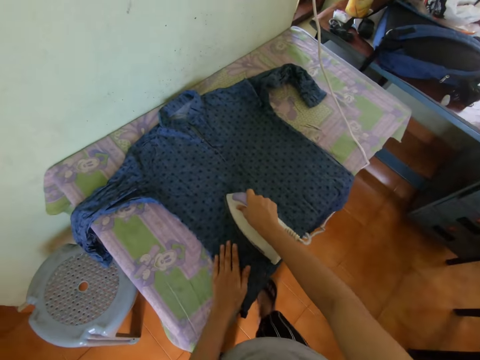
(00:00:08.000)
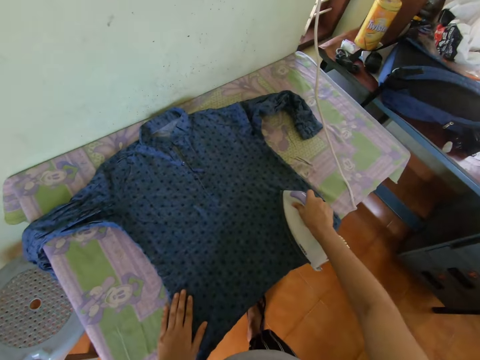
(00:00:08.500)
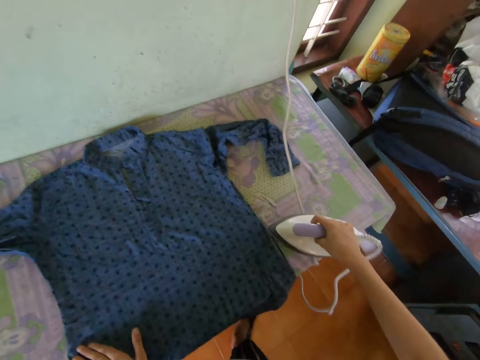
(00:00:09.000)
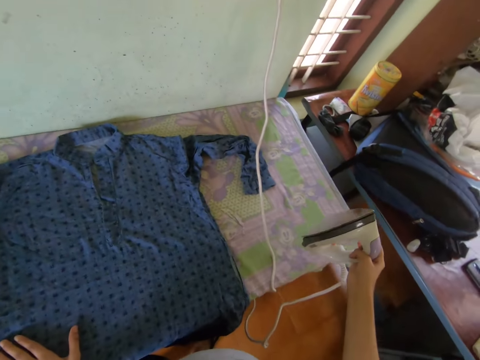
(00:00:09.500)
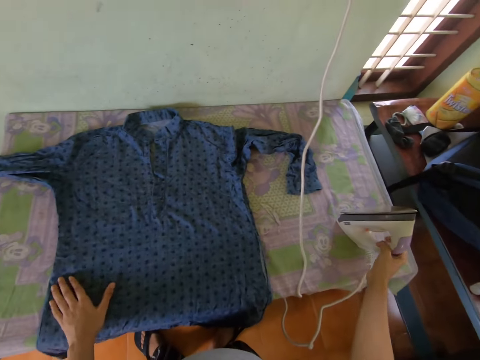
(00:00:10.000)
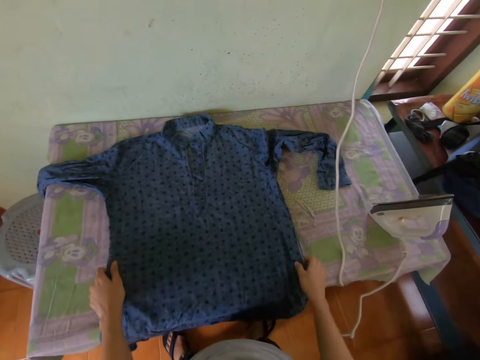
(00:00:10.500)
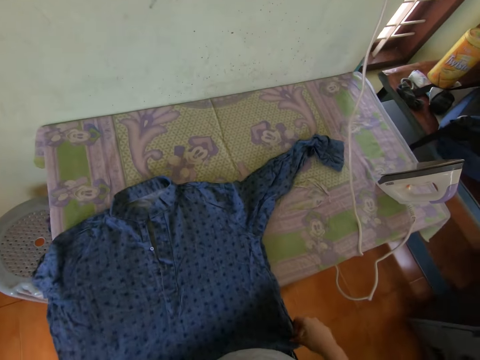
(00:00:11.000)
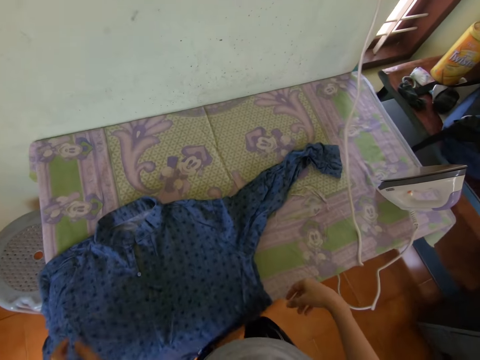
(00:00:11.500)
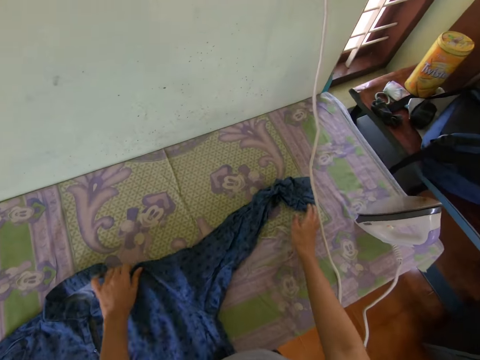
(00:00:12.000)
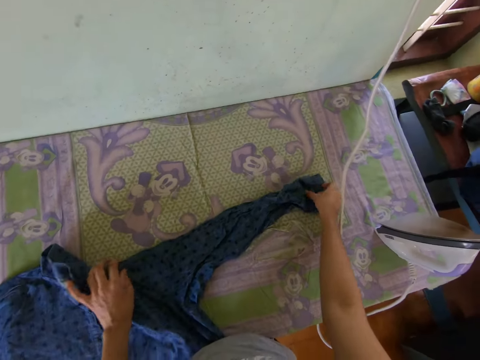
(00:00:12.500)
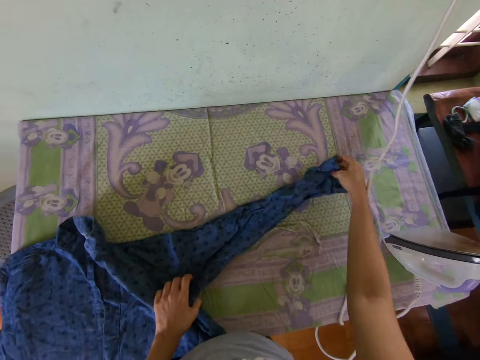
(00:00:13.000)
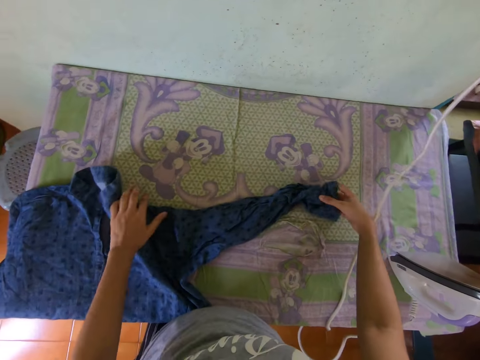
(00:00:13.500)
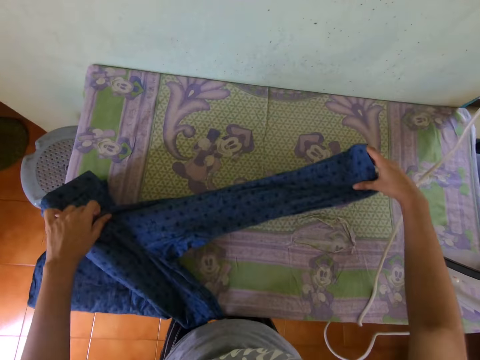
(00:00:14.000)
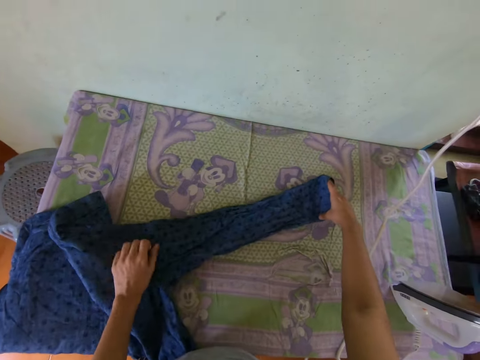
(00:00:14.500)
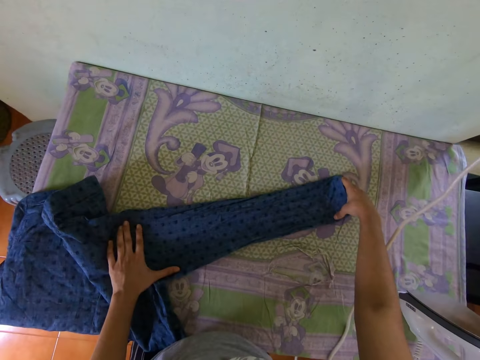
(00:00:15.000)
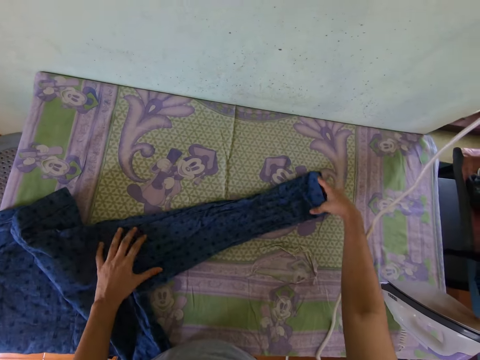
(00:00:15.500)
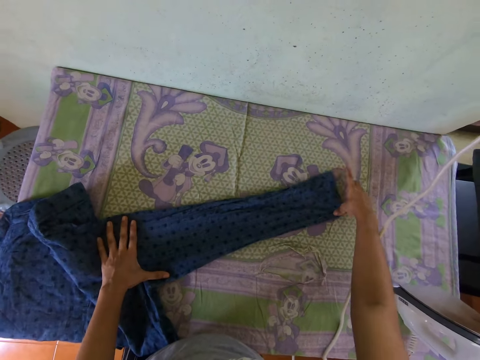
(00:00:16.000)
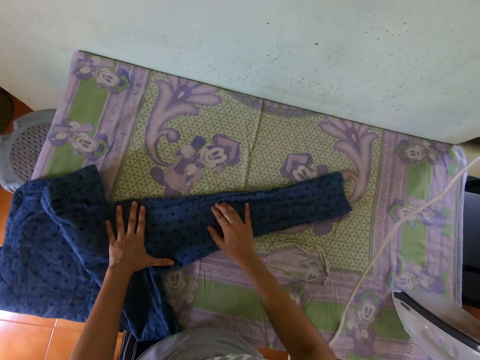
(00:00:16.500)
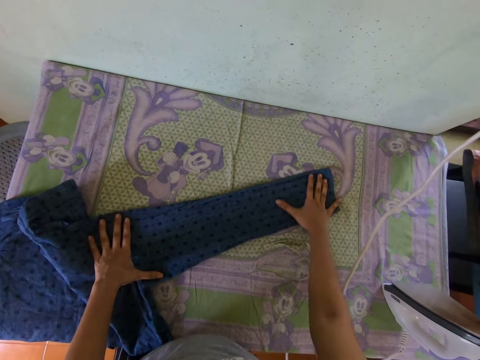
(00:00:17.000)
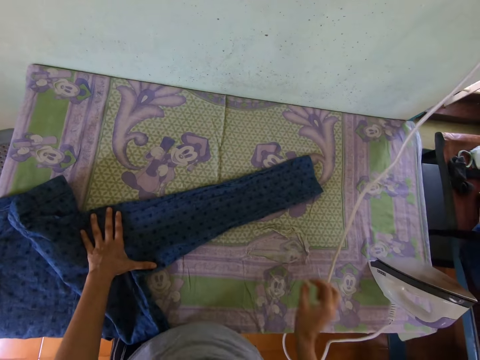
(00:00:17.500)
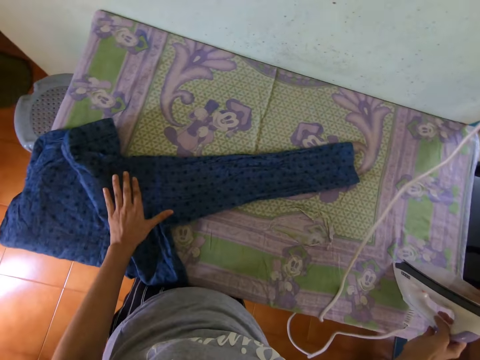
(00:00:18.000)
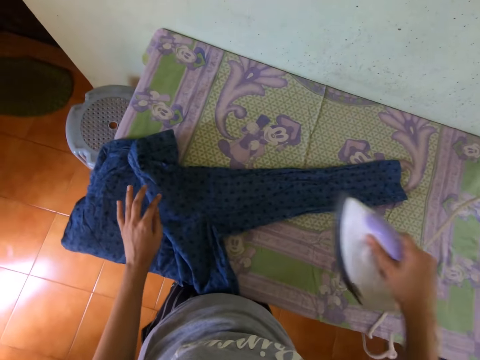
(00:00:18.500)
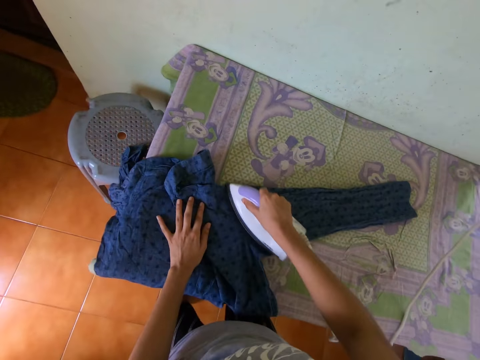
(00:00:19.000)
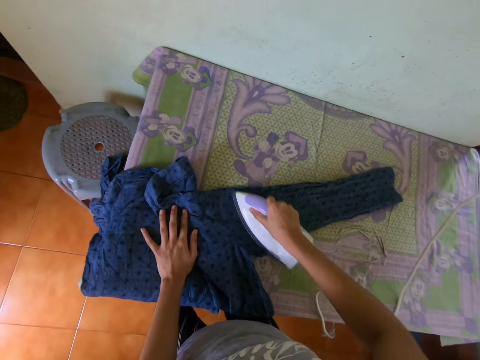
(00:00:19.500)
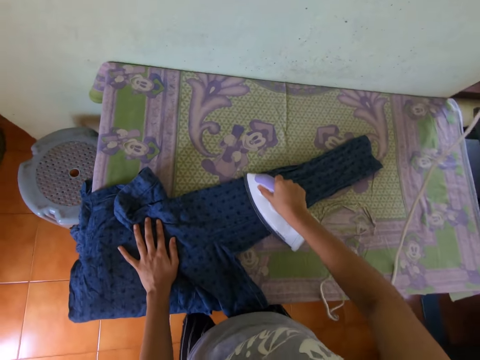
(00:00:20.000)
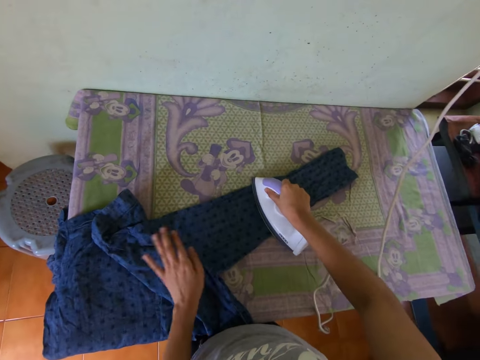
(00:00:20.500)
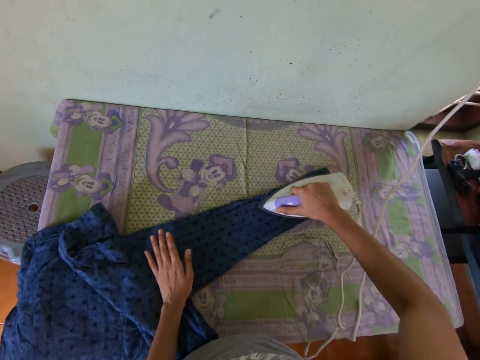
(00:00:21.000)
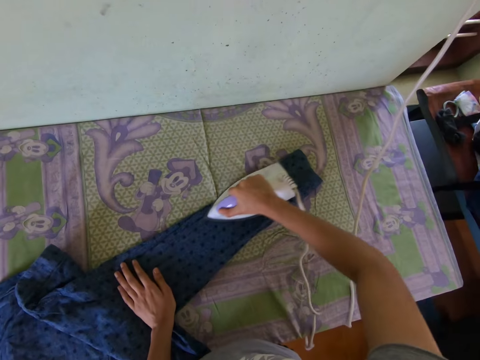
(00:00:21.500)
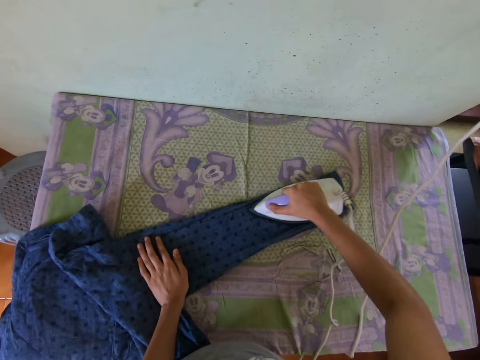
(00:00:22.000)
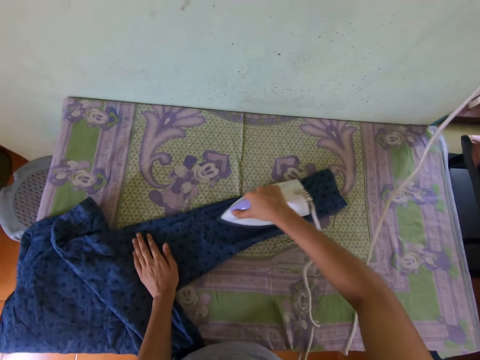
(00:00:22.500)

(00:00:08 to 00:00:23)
The camera wearer drops the iron on the table with his right hand. He moves the shirt on the table with both hands. He picks up the iron from the table with his right hand. He irons the shirt on the table with the iron in his right hand.

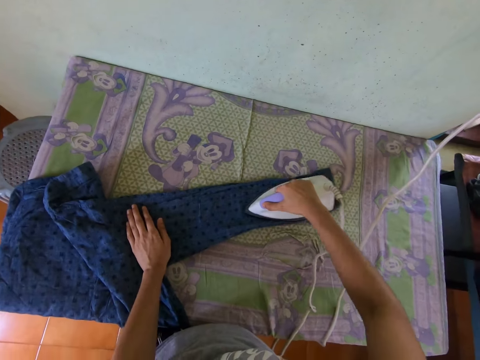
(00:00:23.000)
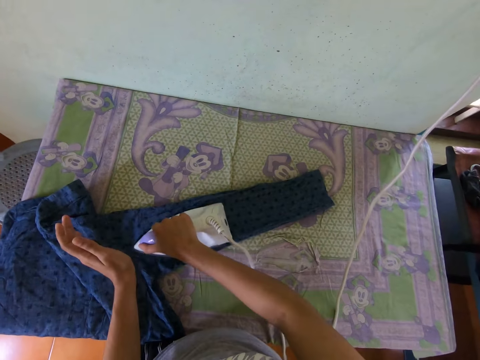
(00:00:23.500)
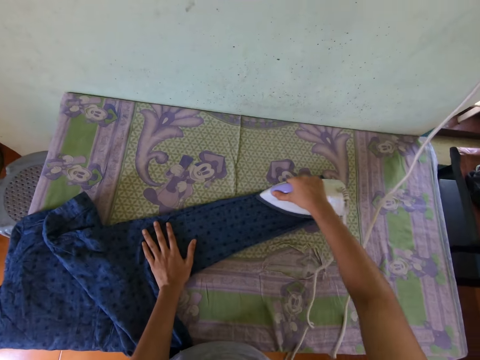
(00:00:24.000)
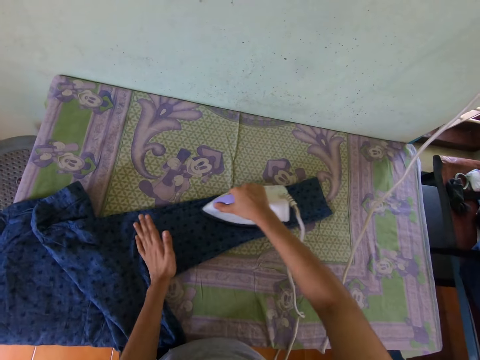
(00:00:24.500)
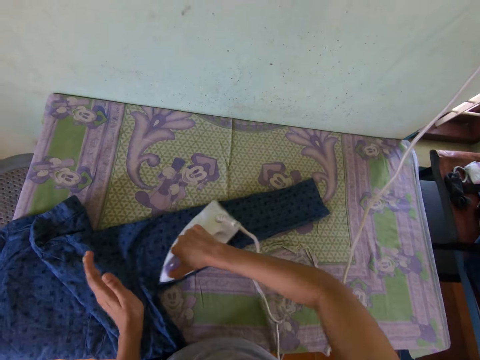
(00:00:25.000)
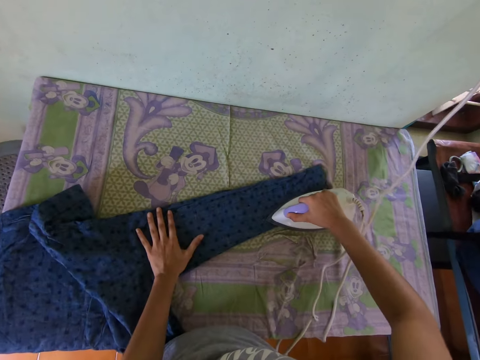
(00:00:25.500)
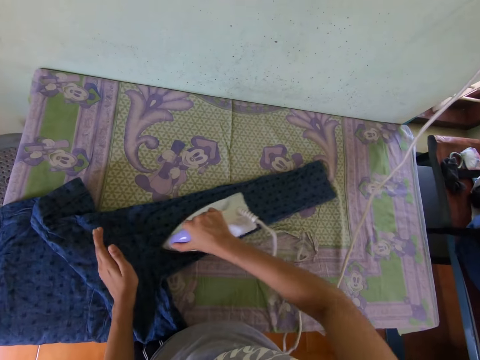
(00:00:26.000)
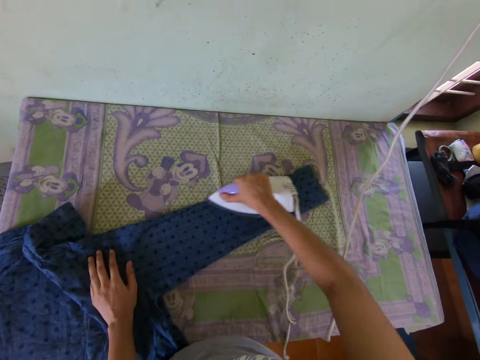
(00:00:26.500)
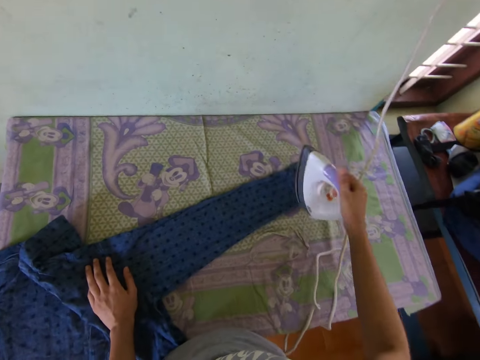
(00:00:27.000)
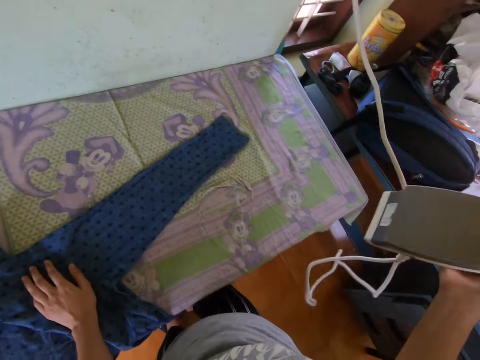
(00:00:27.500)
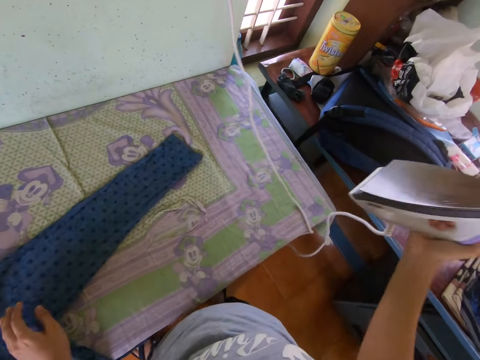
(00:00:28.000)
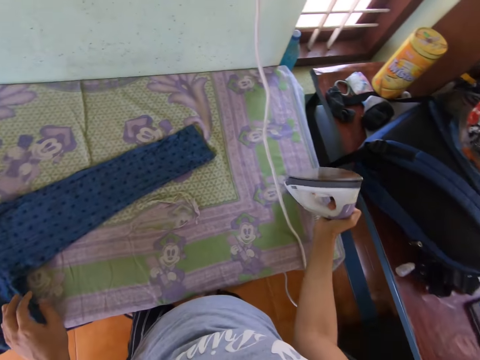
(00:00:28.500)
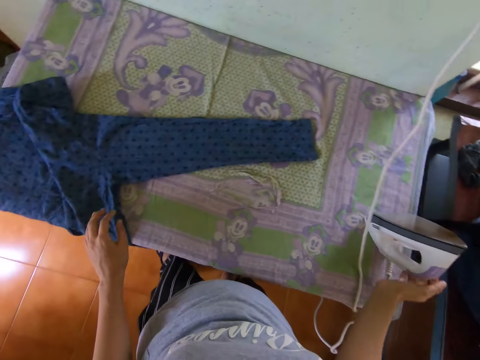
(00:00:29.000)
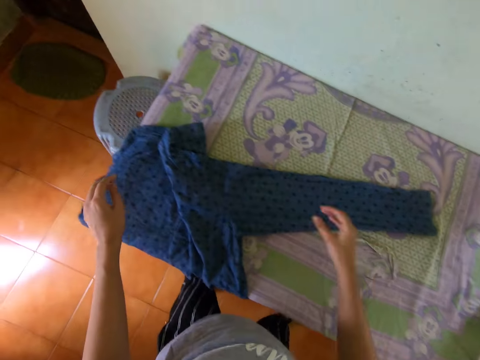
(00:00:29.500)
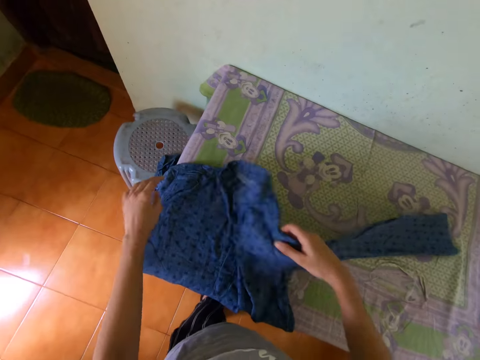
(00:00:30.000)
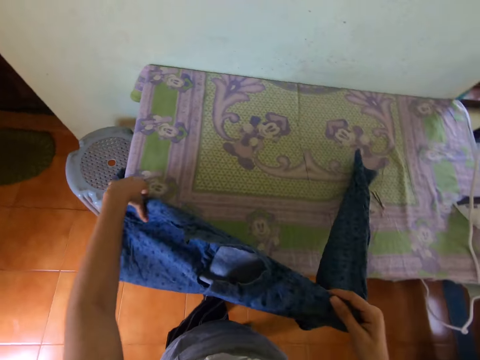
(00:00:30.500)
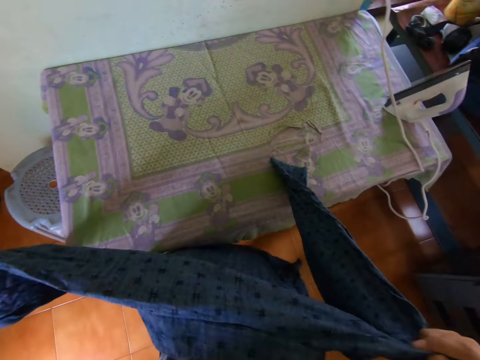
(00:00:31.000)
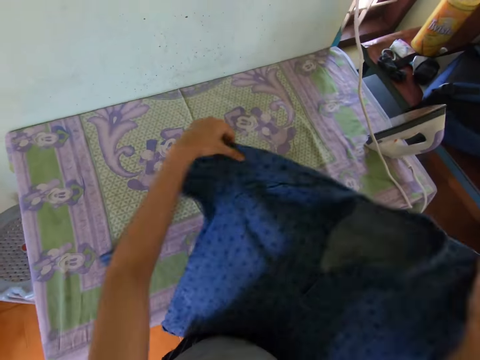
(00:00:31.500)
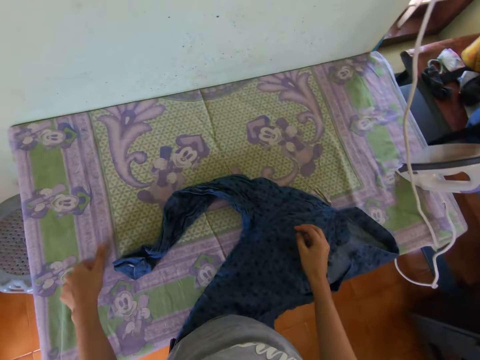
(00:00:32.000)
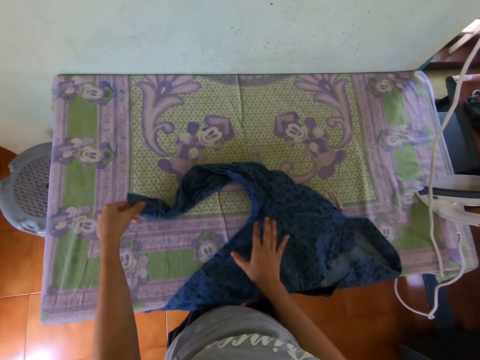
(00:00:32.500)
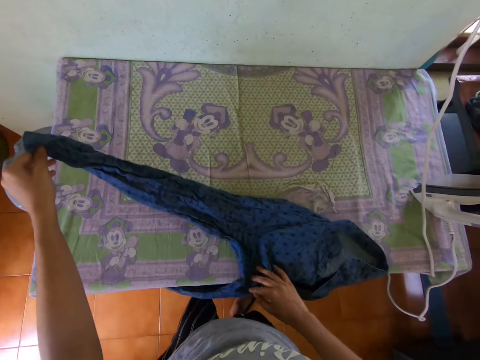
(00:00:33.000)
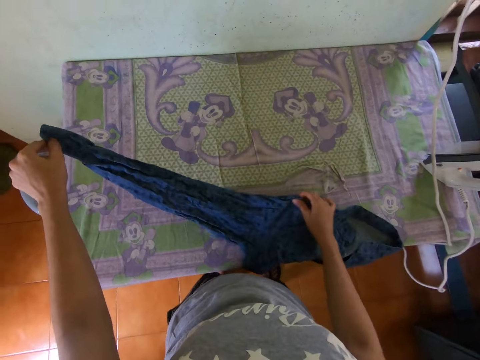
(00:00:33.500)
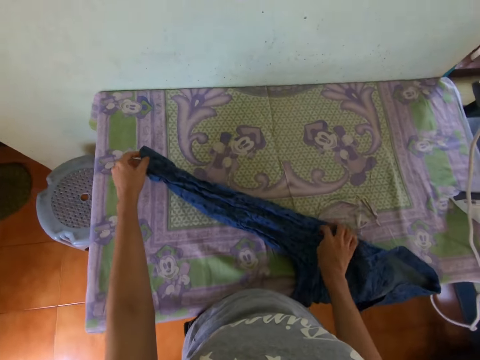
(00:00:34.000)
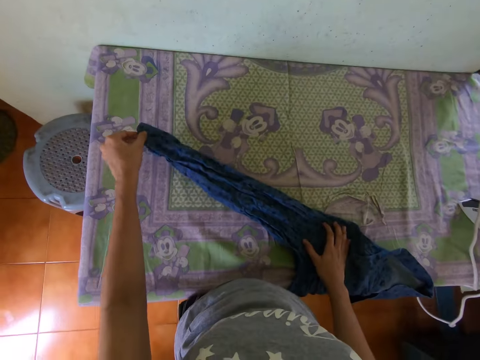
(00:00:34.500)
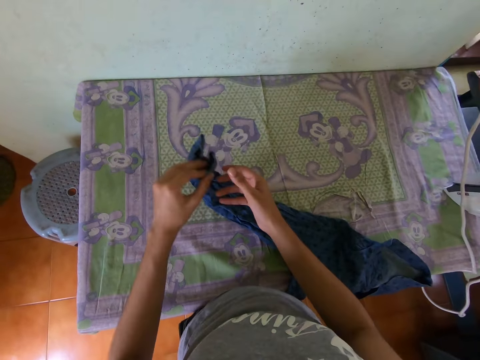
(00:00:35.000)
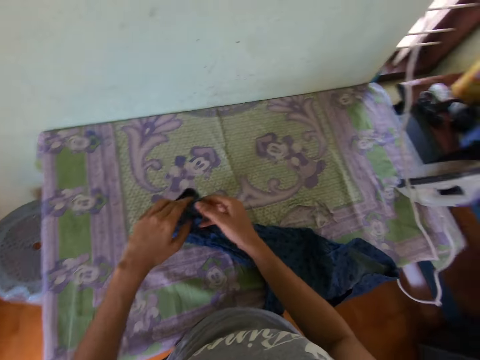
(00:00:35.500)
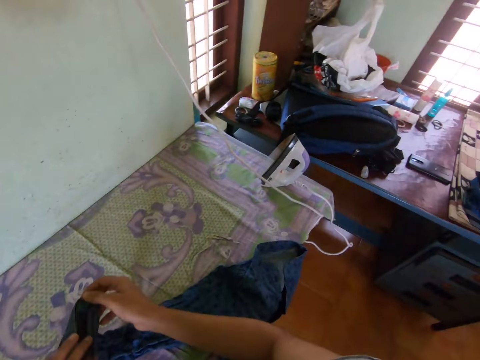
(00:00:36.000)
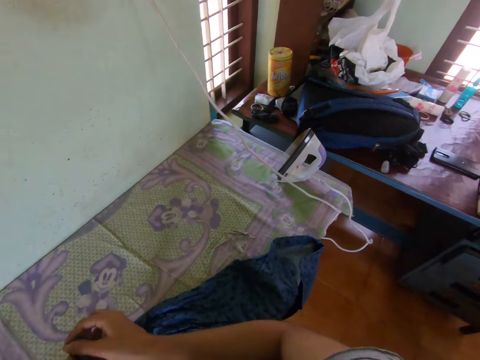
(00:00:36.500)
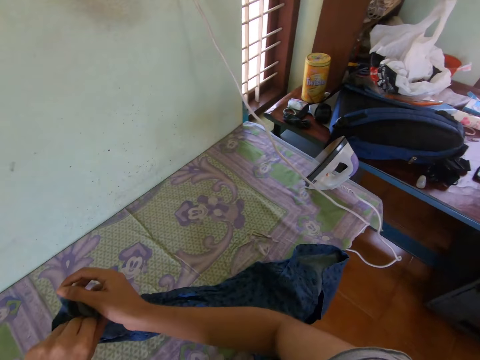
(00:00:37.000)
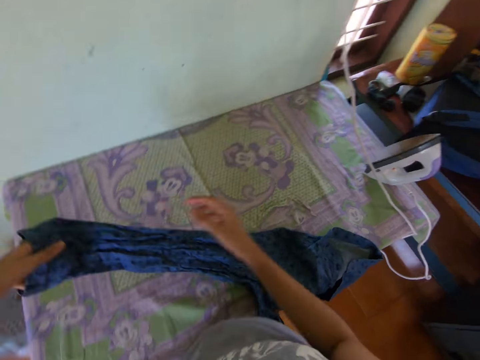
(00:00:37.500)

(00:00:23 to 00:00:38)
The camera wearer drops the iron on the table with his right hand. He moves the shirt on the table with both hands. He adjusts the shirt on the table with both hands.
